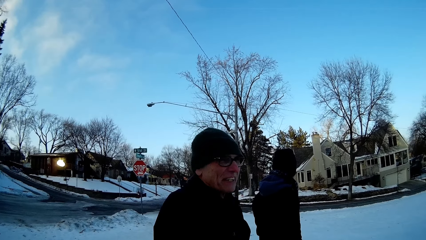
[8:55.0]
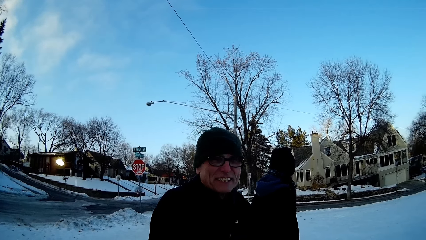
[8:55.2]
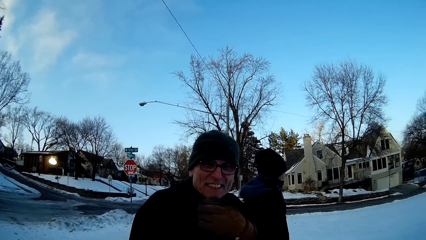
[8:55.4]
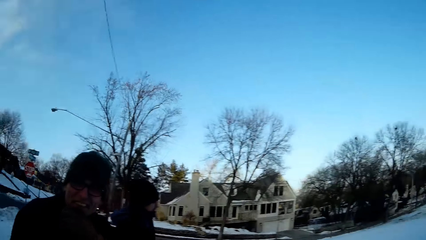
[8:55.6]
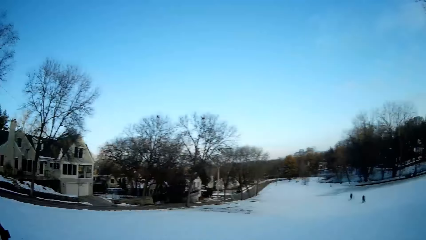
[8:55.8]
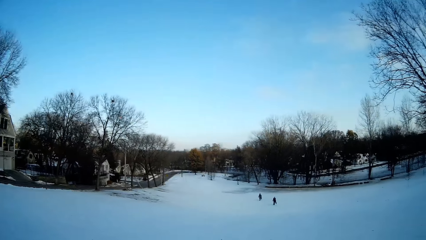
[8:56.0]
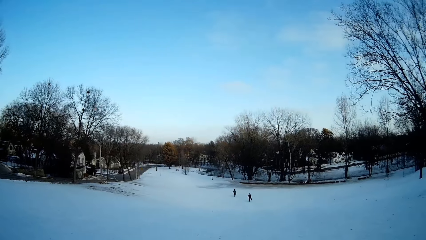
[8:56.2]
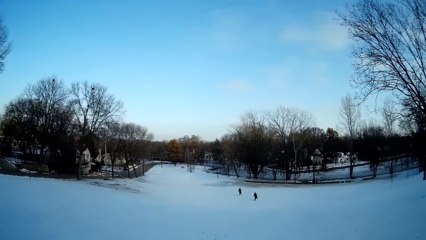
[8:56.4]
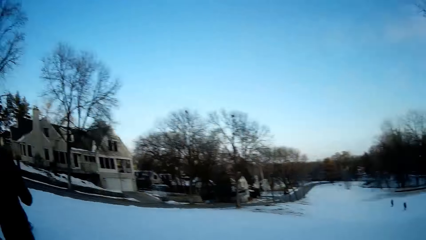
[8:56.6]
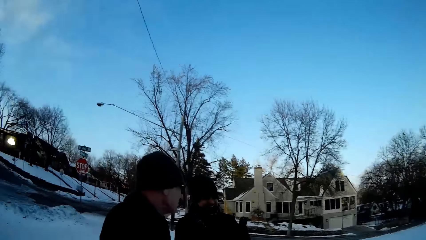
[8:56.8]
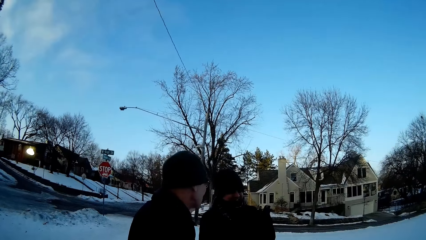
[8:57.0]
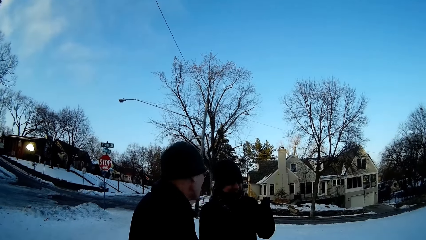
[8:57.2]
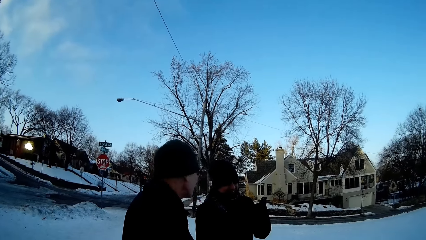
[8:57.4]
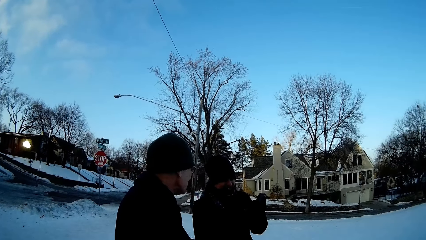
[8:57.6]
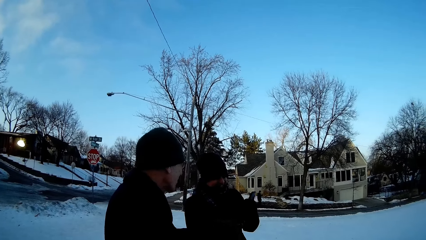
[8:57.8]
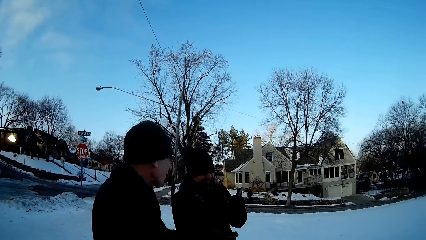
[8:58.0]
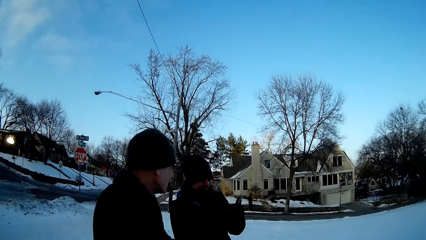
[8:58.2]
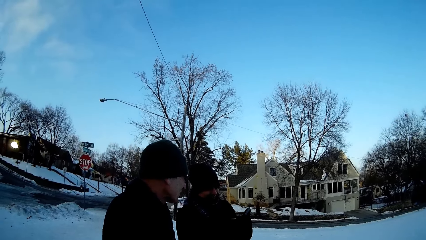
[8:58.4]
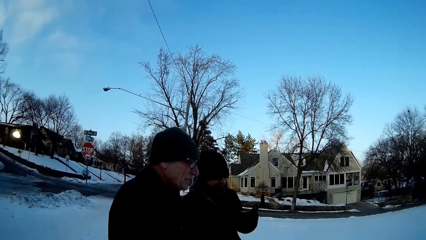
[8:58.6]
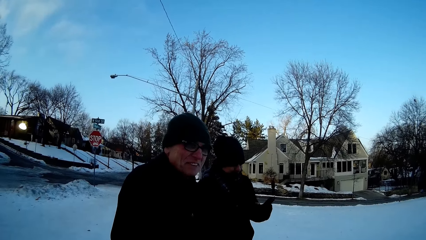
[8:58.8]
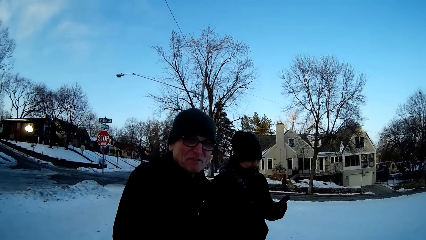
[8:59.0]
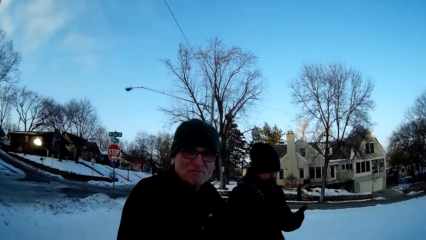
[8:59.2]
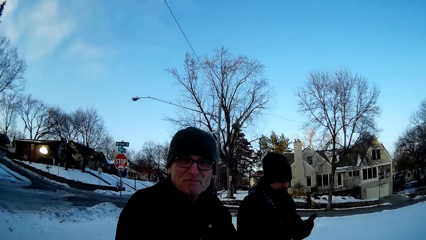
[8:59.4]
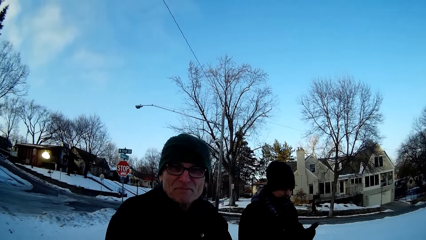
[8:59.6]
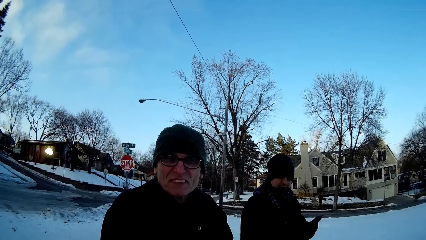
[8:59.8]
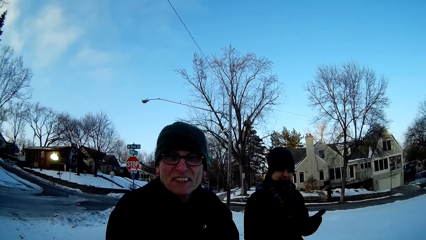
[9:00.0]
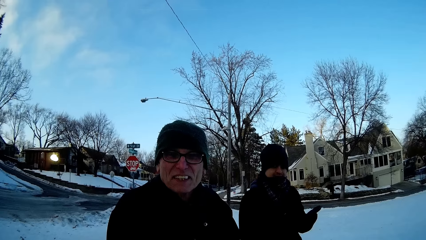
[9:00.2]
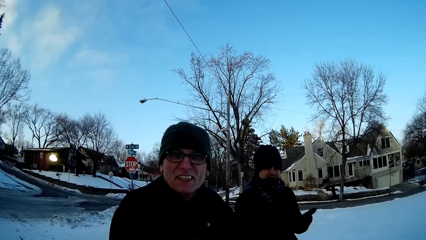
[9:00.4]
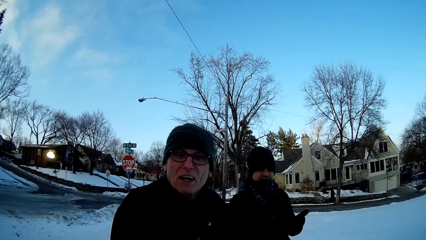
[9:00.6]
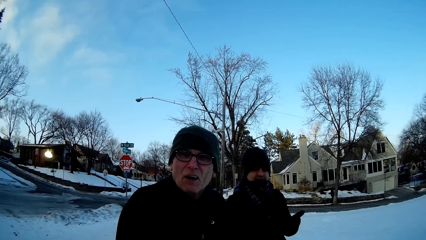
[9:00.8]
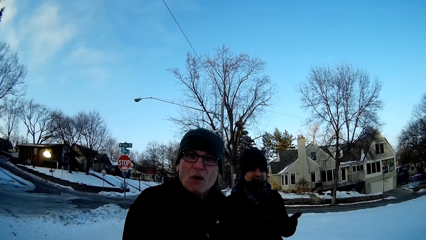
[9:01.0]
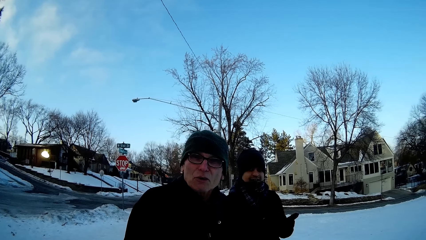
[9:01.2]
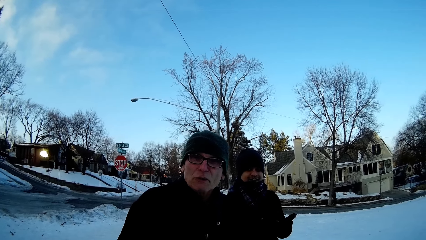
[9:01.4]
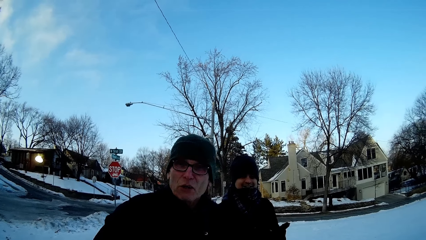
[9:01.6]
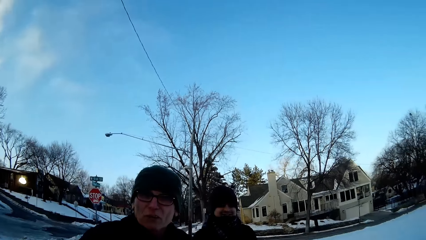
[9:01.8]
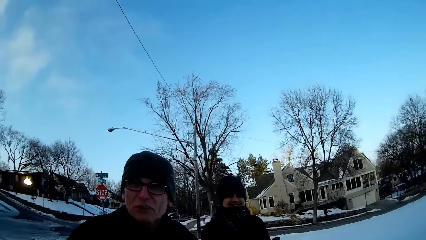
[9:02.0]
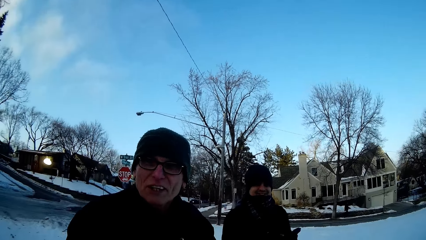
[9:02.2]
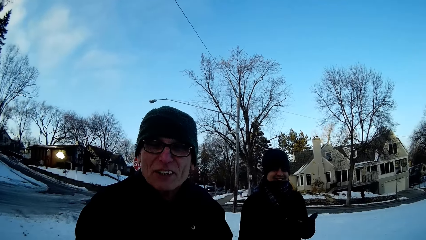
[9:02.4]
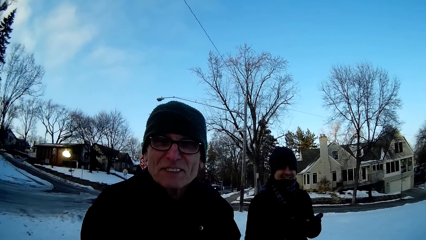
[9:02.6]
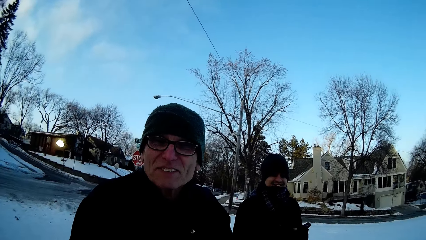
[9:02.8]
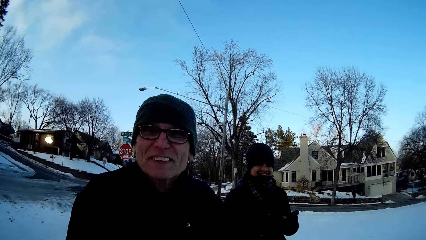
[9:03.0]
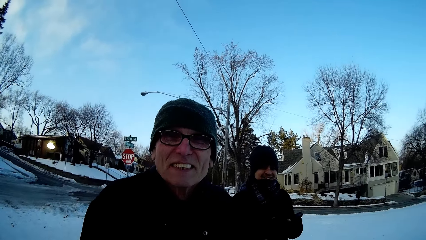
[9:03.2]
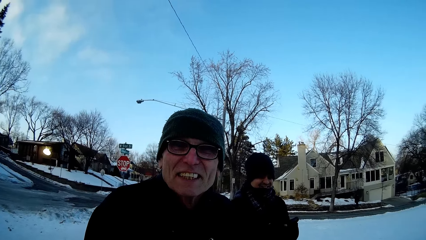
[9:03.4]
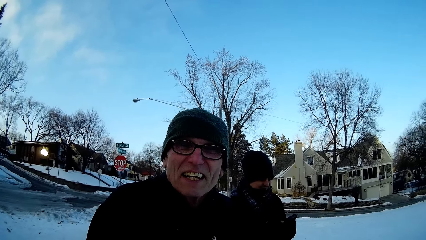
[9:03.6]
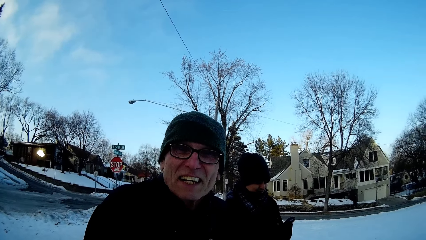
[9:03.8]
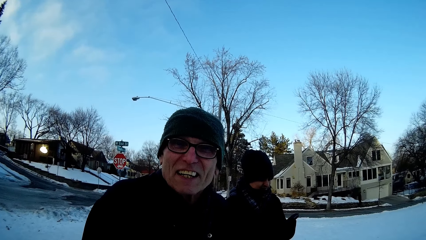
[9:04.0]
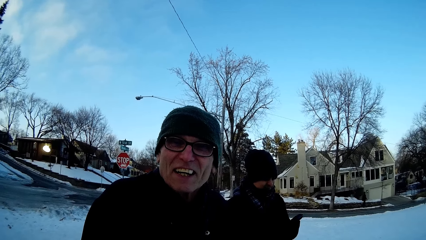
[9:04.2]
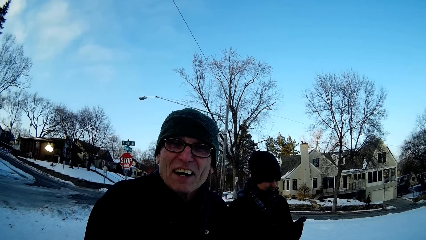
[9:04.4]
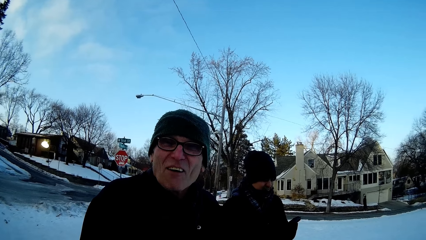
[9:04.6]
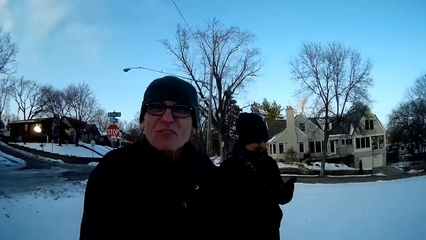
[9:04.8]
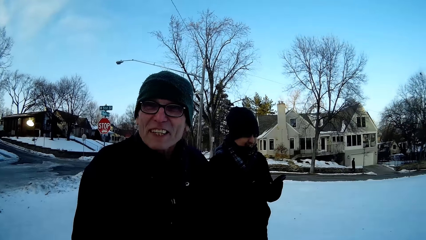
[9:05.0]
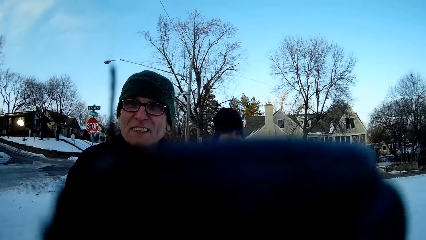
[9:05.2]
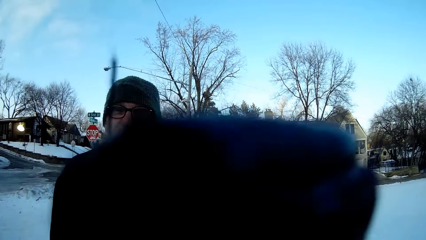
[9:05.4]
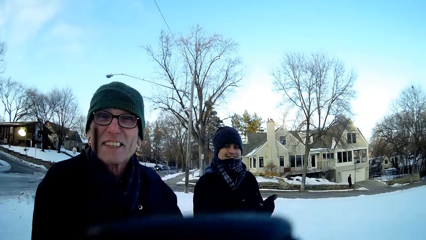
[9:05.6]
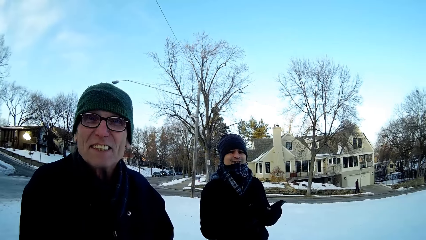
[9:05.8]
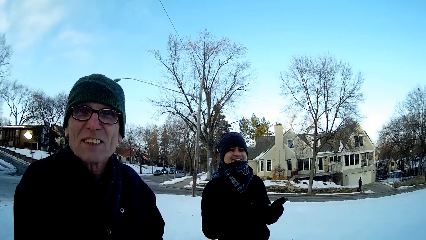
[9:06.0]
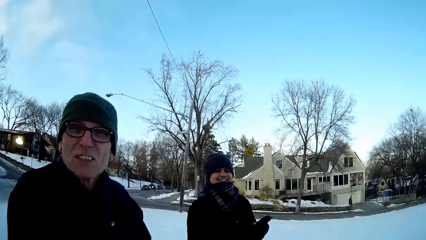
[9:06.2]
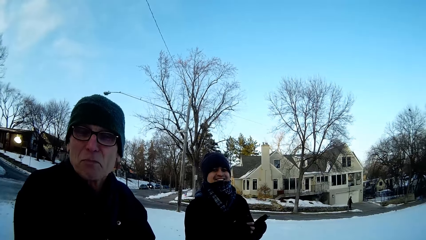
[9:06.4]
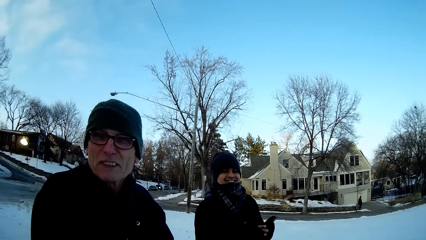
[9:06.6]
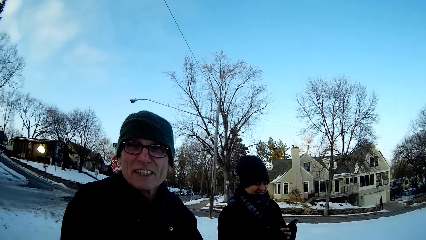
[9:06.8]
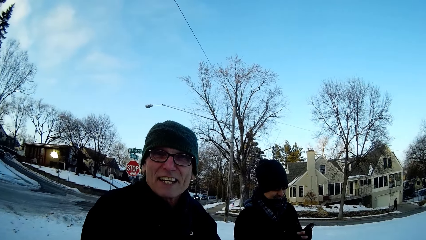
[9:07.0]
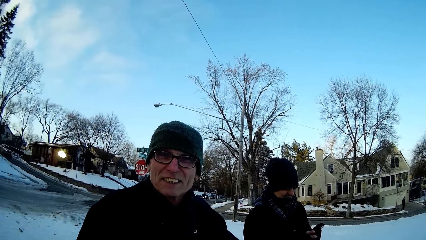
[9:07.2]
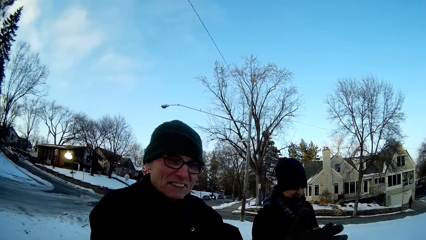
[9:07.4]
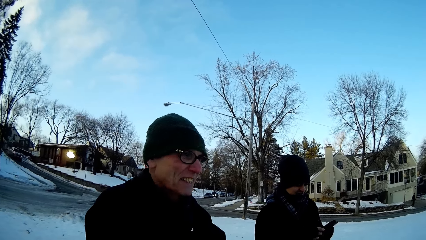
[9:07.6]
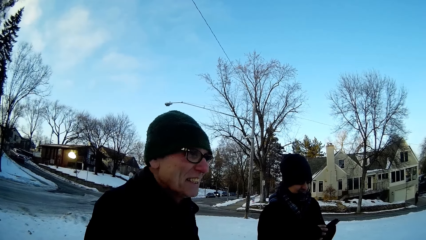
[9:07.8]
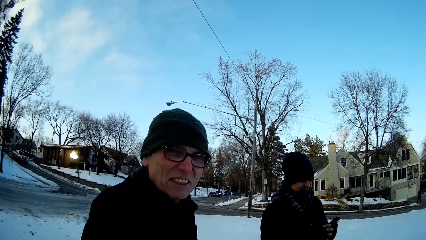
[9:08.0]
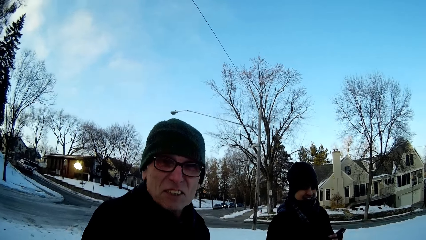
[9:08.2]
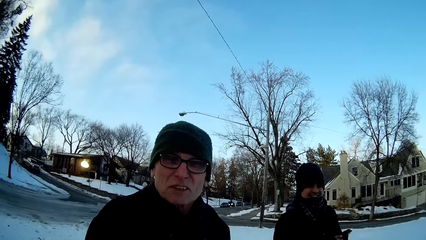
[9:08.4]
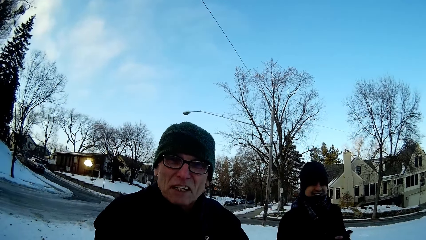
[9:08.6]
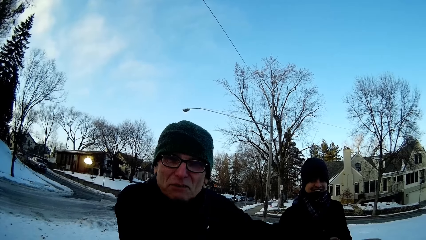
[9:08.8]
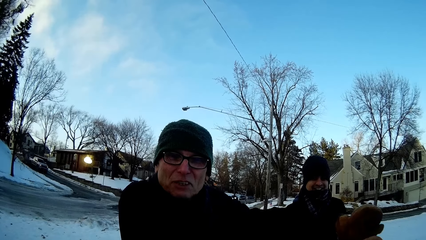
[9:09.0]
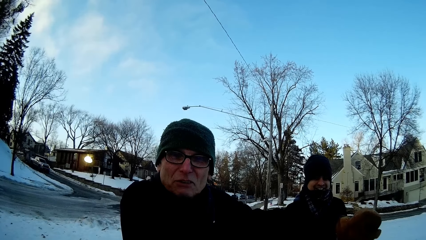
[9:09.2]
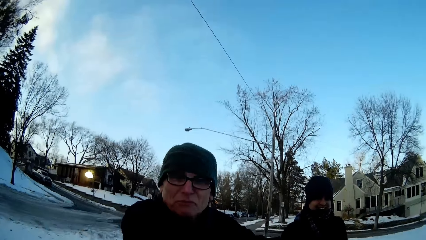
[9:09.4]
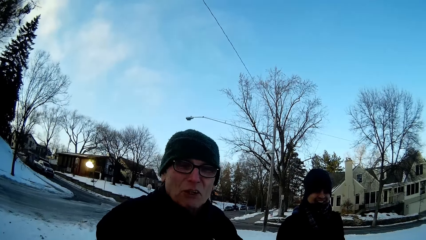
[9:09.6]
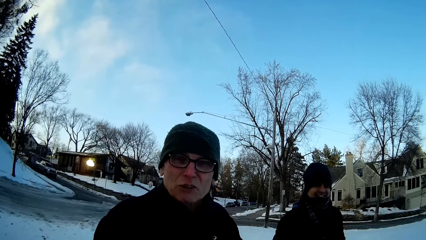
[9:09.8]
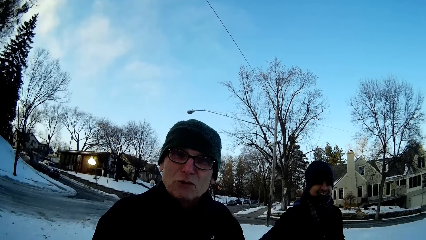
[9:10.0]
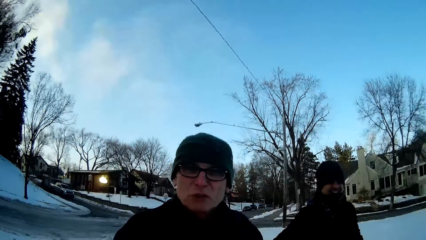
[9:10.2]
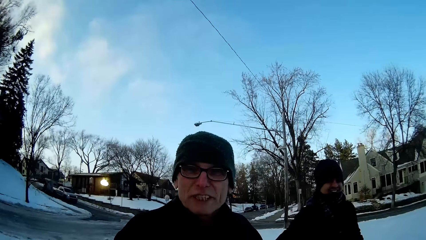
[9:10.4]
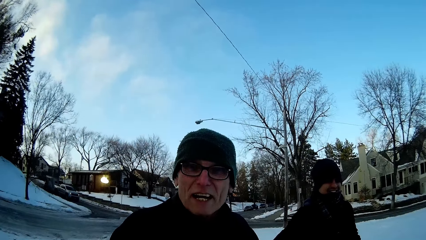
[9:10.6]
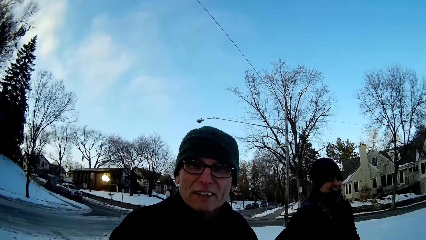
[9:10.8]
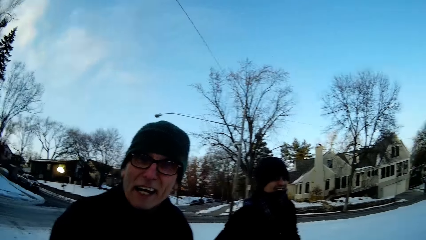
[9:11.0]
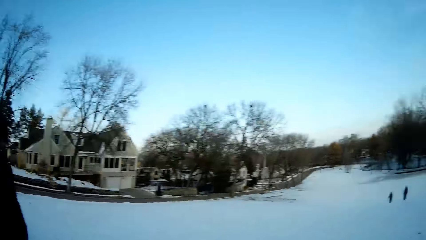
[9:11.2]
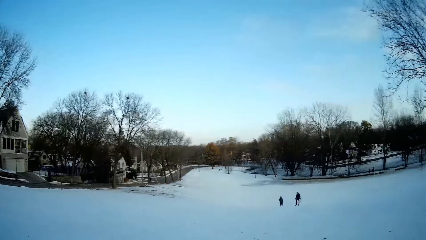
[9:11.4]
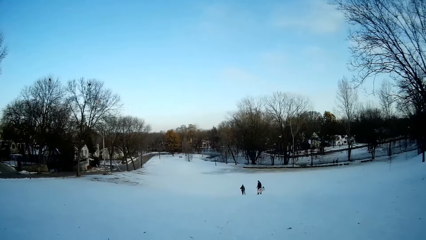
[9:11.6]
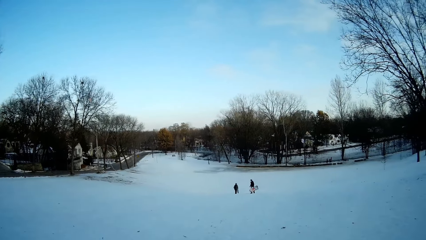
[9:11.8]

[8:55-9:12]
The camera wearer looks around the snow field. They look at a man. They hold the snowboard.
